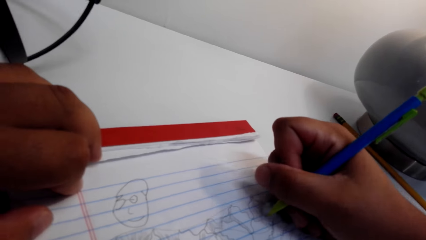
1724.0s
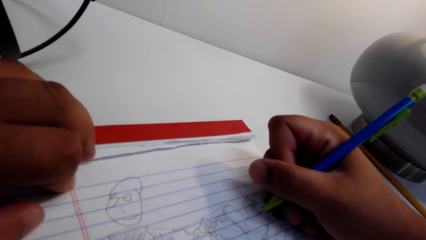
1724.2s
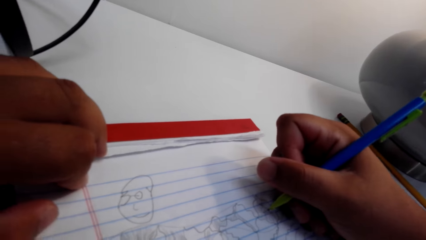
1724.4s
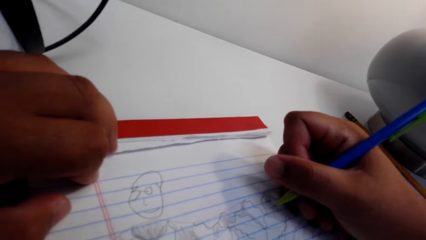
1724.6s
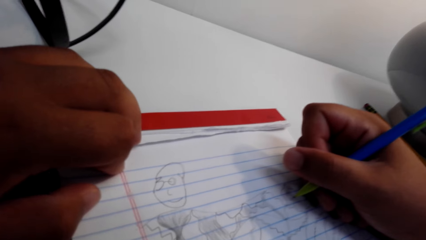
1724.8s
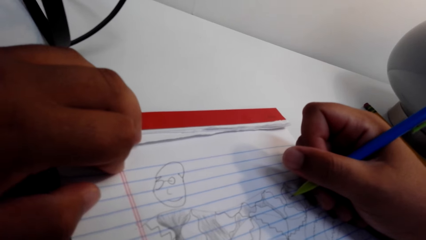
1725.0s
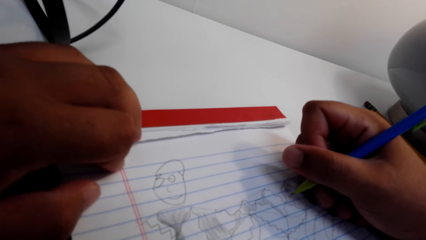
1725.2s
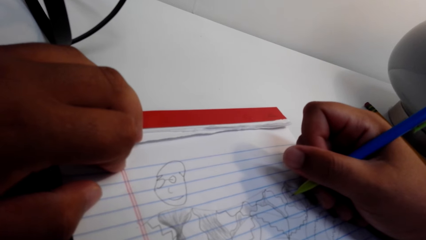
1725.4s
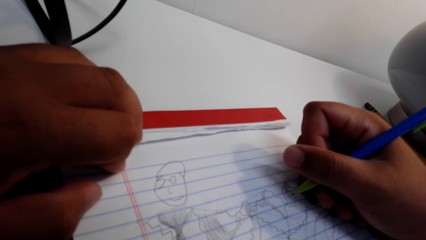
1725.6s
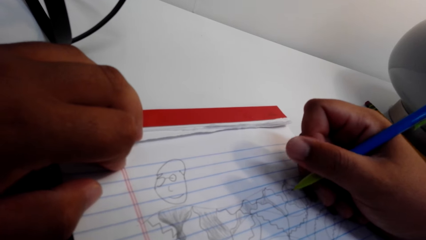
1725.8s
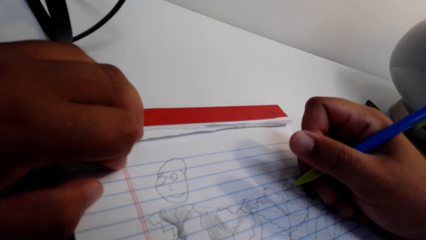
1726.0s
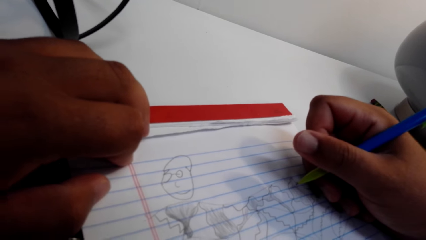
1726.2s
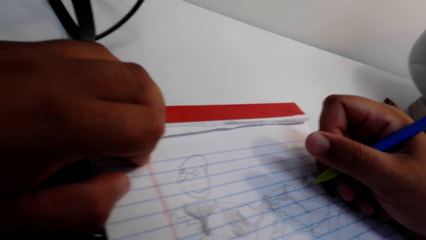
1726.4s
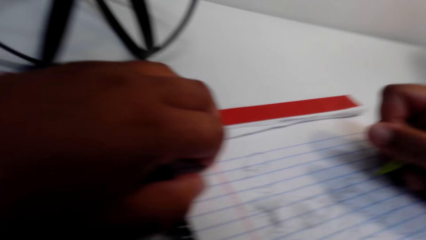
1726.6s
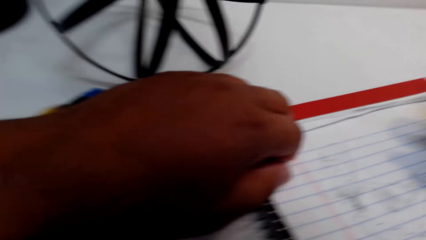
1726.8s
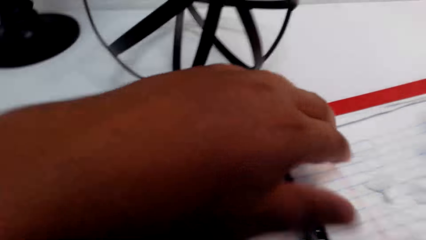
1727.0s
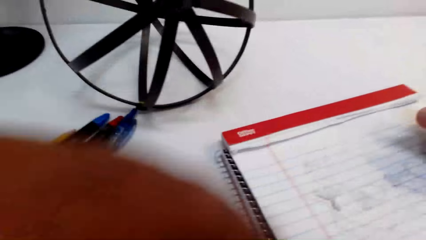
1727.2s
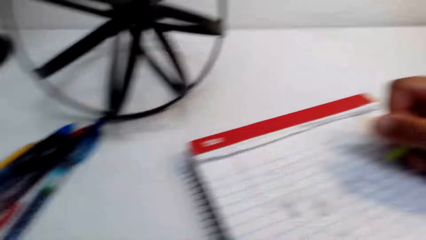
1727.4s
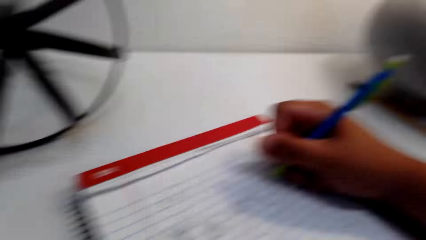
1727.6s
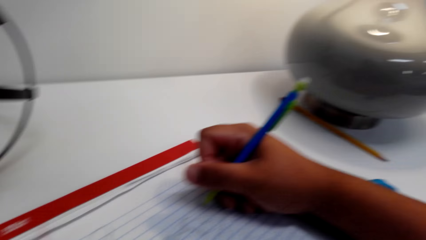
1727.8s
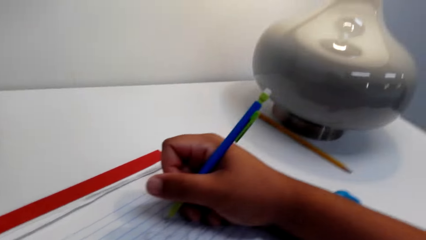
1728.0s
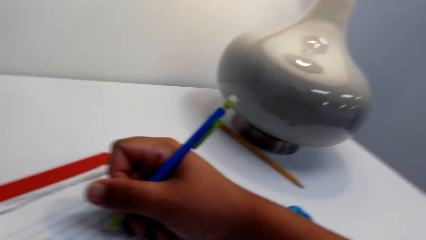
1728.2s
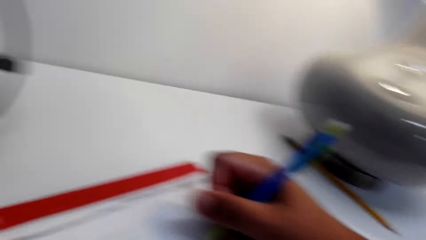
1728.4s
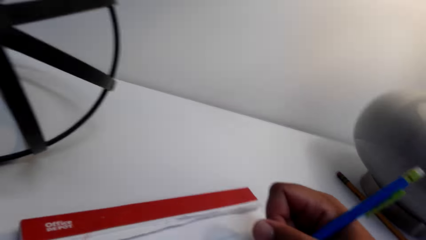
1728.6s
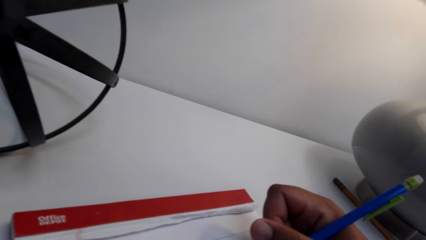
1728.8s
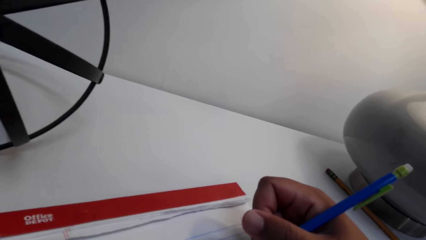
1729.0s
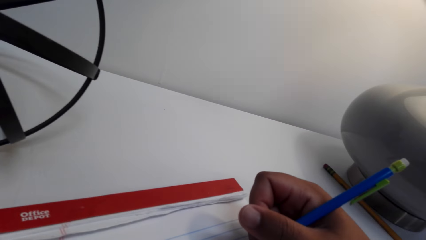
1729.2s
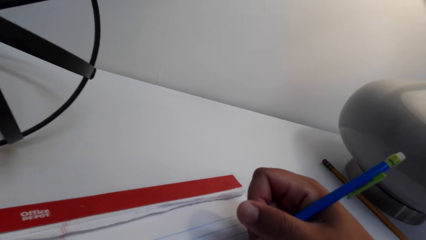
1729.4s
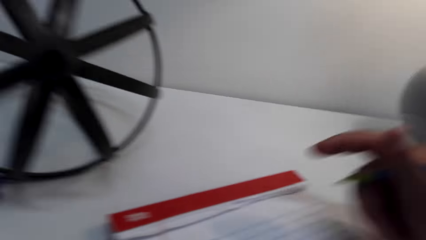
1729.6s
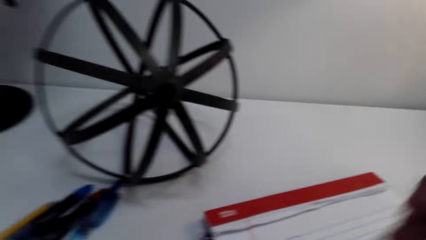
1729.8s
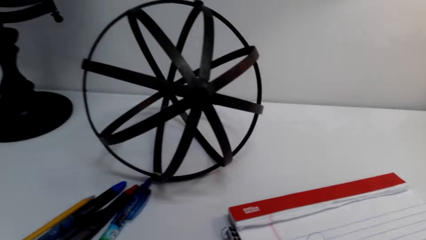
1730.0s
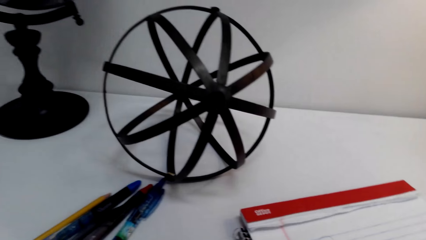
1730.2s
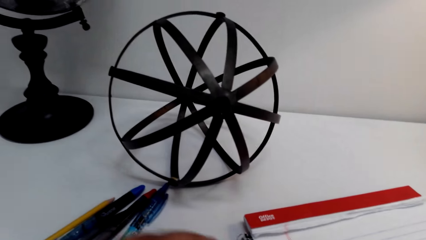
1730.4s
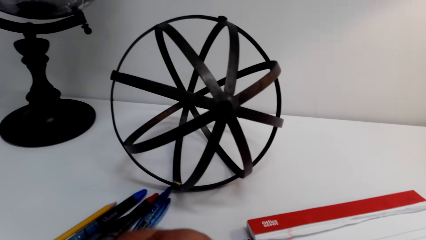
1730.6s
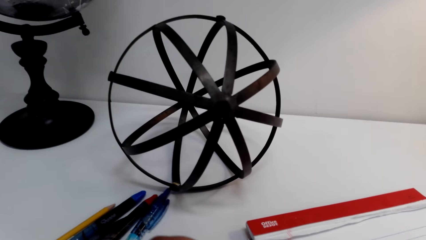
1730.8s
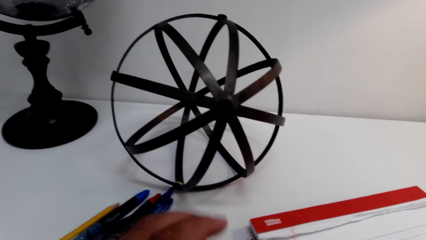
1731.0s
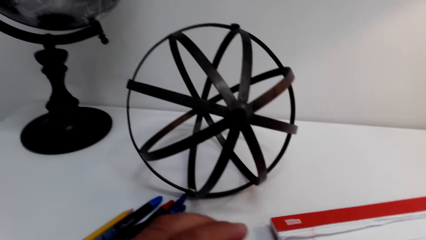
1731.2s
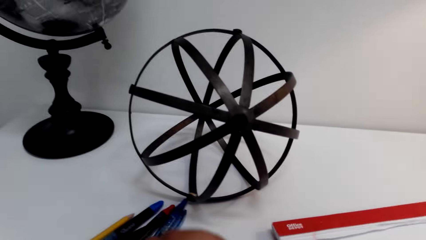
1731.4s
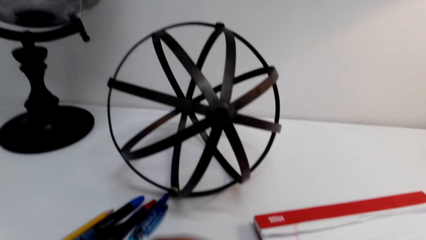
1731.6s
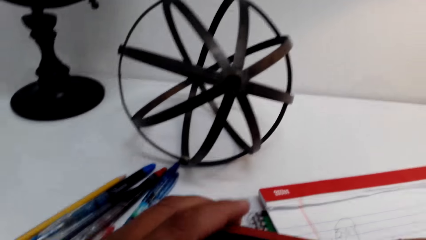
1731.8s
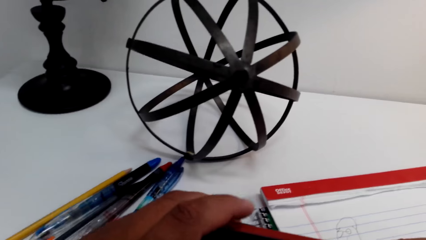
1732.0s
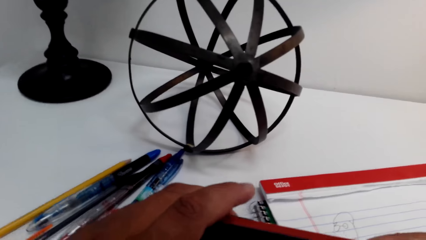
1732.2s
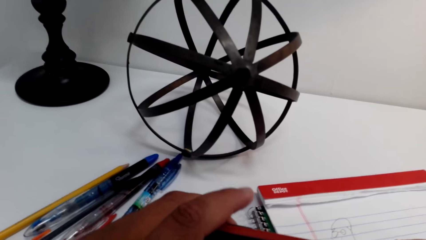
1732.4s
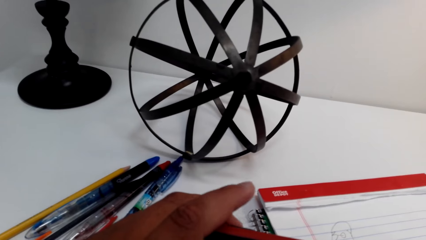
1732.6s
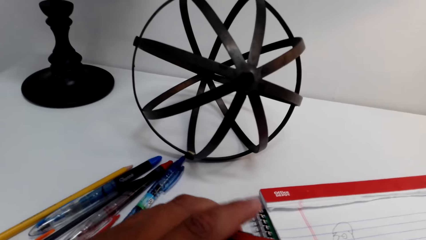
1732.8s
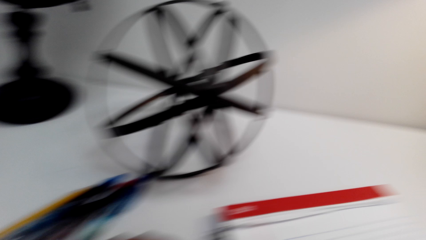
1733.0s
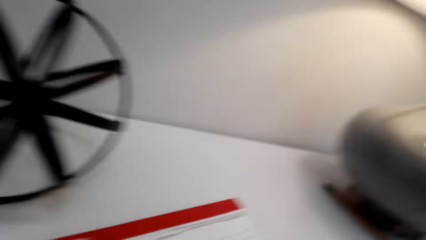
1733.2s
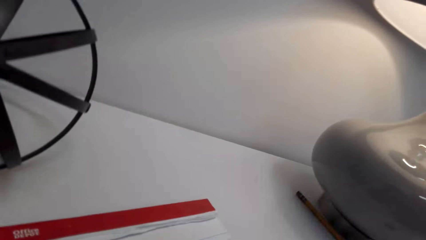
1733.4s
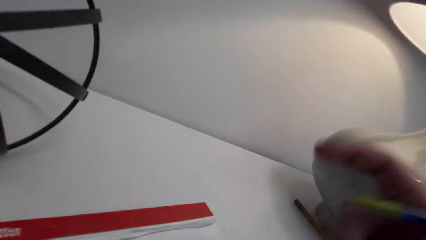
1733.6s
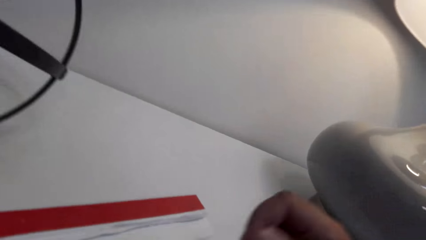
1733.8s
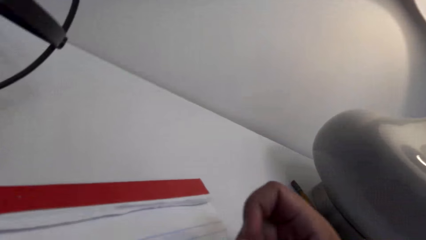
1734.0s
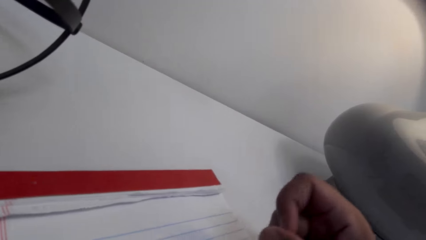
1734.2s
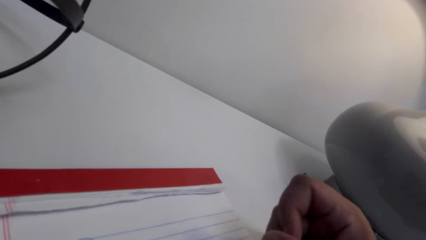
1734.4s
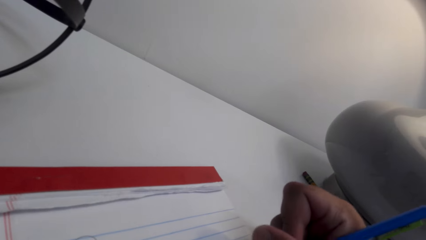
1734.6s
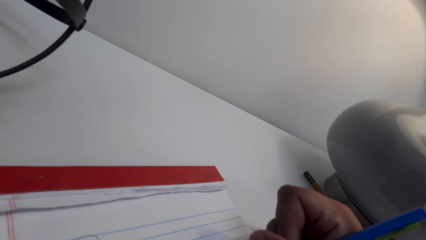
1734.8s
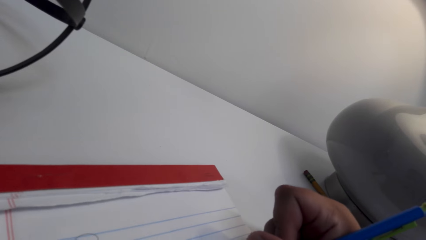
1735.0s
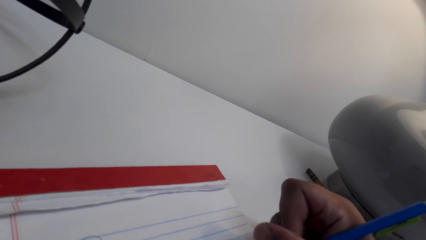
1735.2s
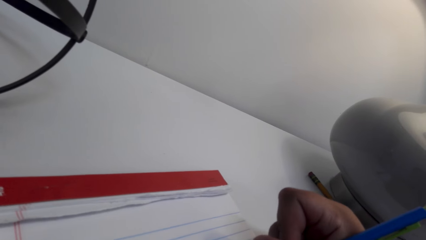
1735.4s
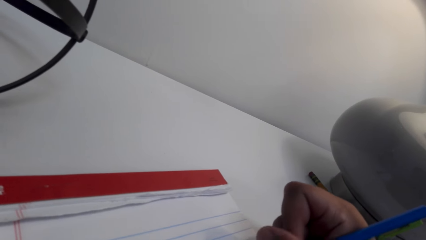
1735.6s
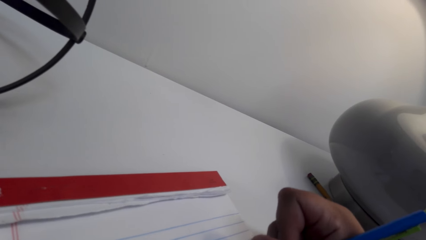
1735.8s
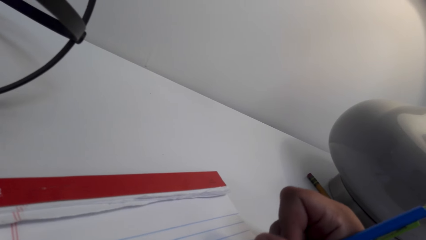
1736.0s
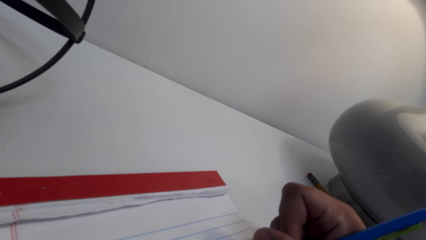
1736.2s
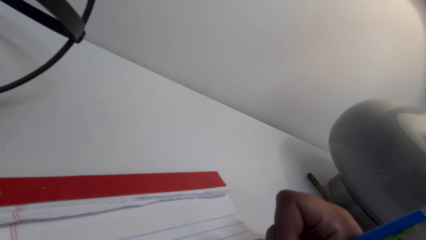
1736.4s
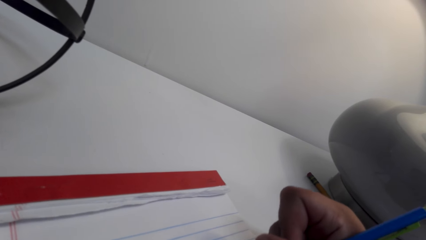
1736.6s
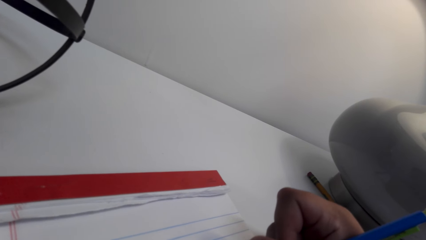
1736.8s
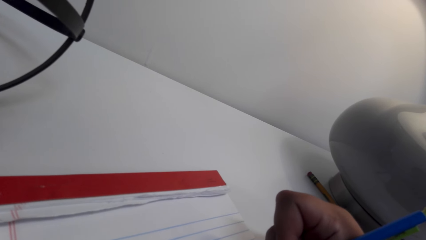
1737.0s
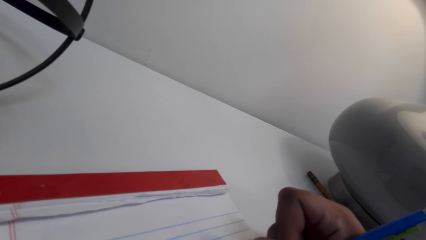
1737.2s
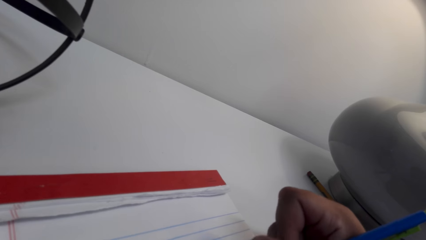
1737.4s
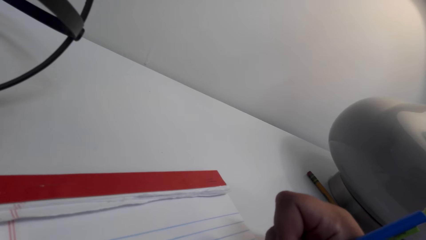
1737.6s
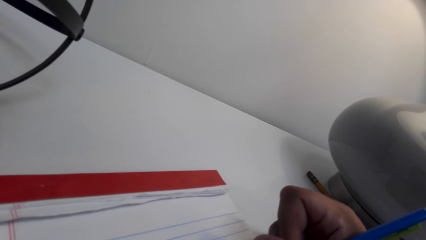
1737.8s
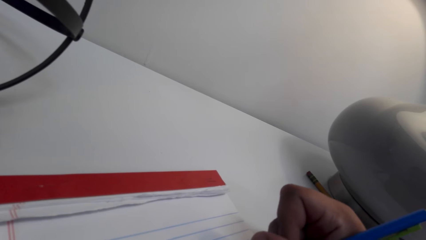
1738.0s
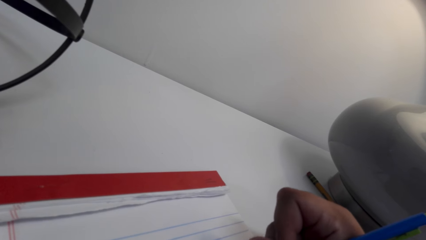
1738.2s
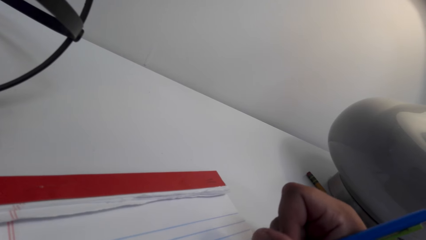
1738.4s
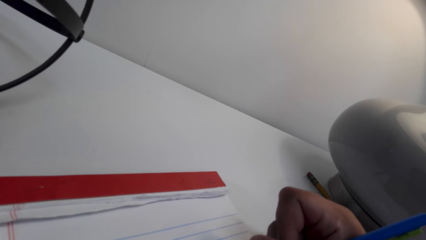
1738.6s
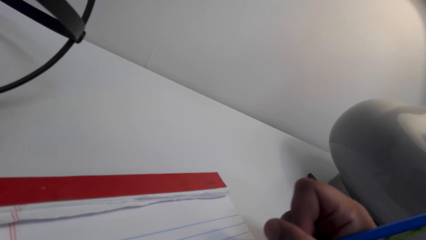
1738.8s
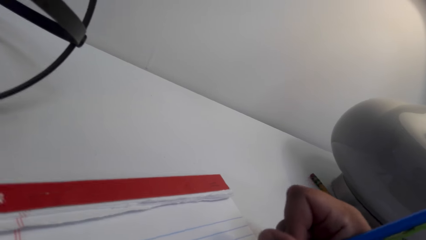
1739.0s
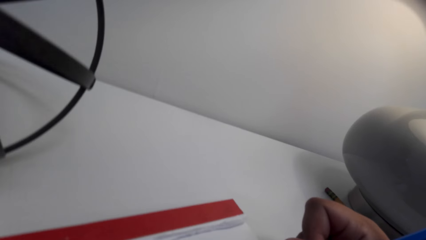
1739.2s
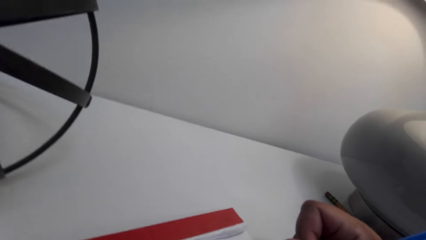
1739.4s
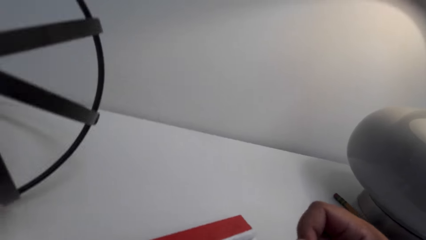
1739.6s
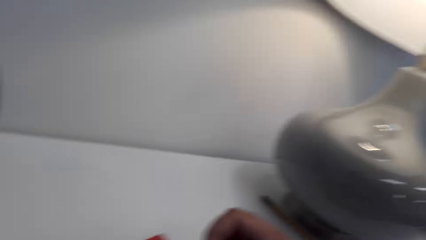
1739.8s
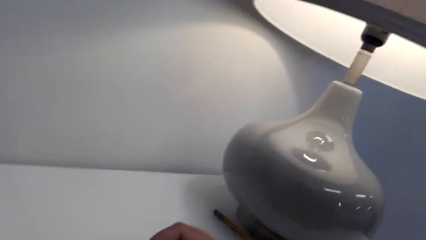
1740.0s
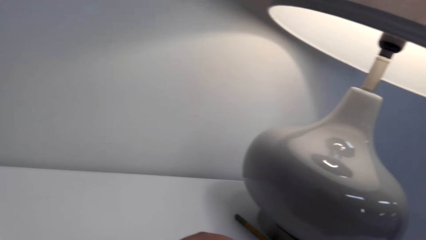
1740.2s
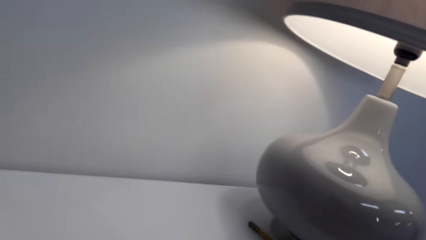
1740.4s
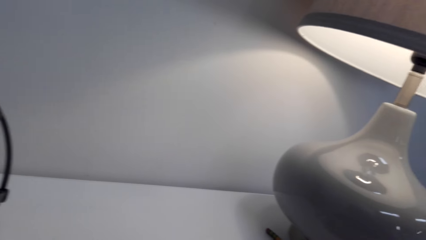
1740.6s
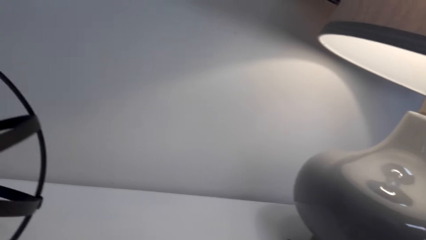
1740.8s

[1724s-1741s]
The camera wearer converses on the phone. They remove the left hand from the book. They look around the table. They press the phone. They draw on the book. They write on the book.
